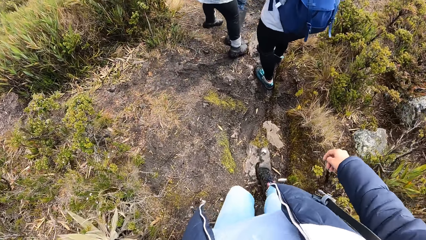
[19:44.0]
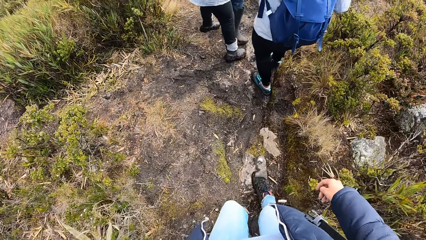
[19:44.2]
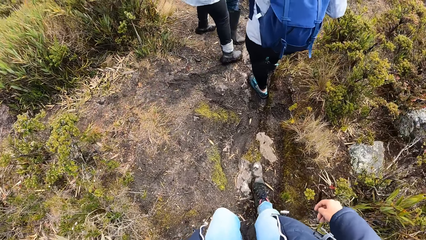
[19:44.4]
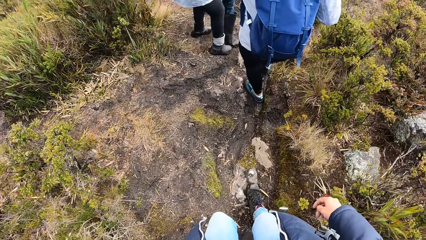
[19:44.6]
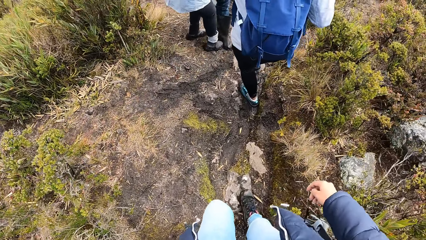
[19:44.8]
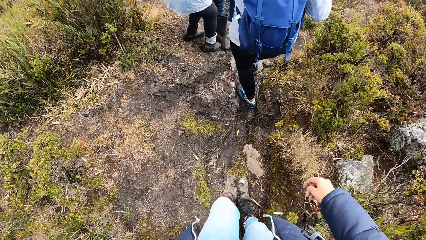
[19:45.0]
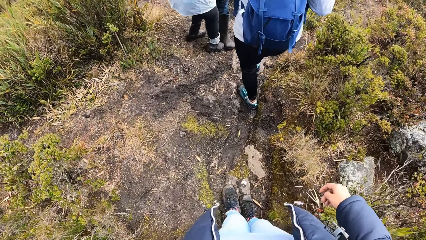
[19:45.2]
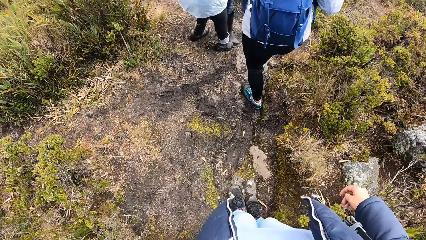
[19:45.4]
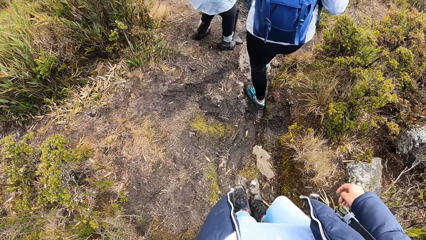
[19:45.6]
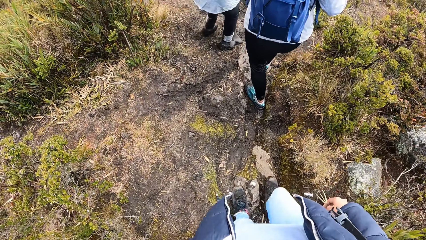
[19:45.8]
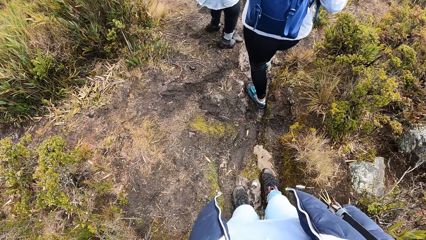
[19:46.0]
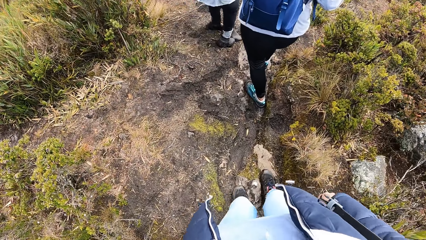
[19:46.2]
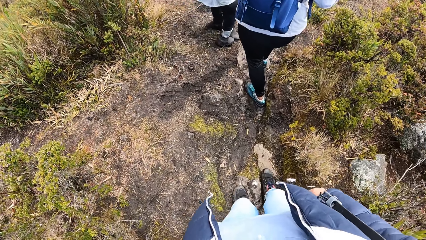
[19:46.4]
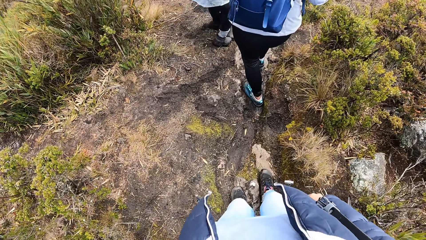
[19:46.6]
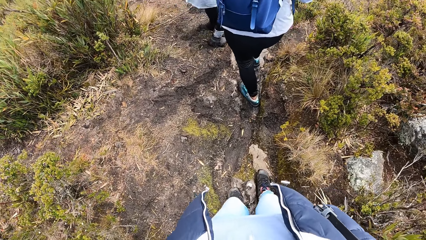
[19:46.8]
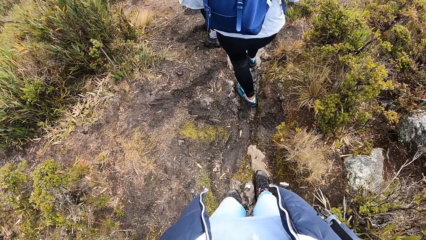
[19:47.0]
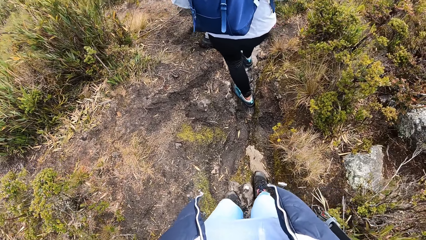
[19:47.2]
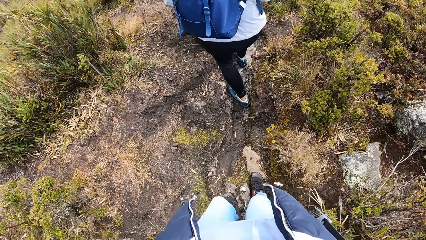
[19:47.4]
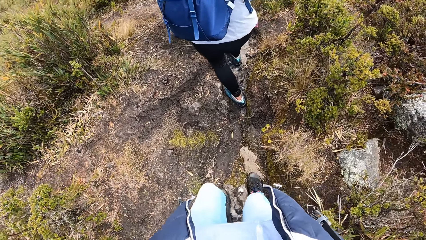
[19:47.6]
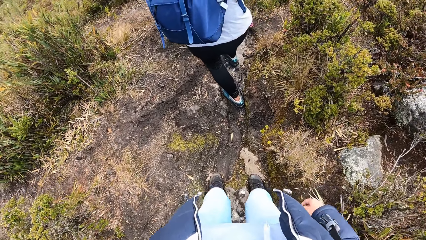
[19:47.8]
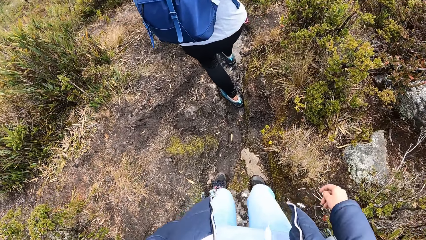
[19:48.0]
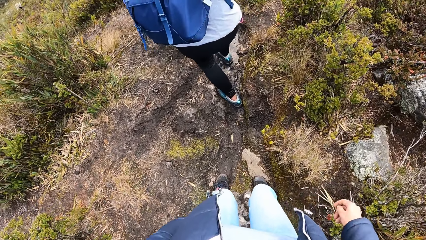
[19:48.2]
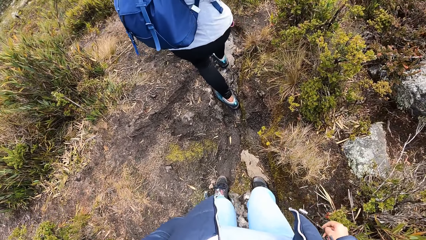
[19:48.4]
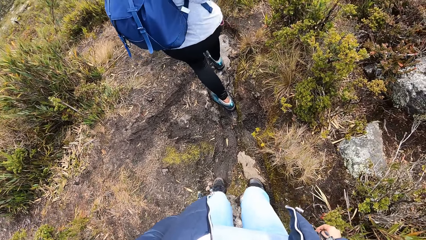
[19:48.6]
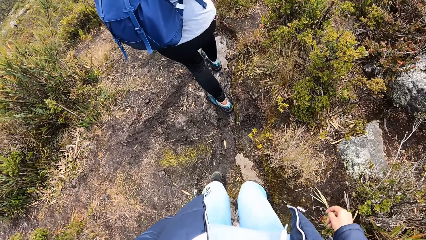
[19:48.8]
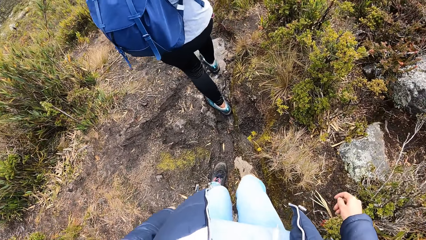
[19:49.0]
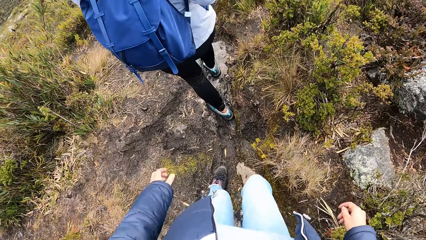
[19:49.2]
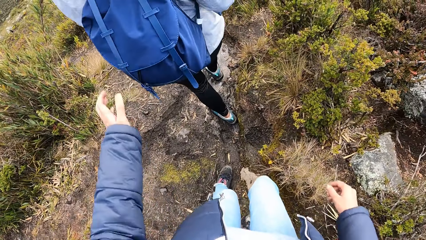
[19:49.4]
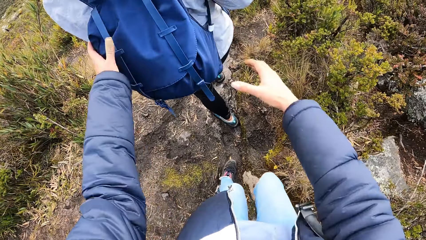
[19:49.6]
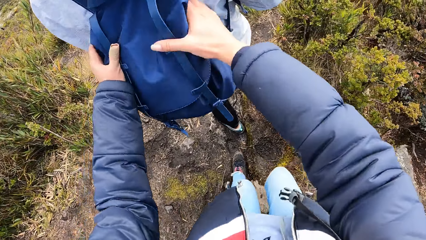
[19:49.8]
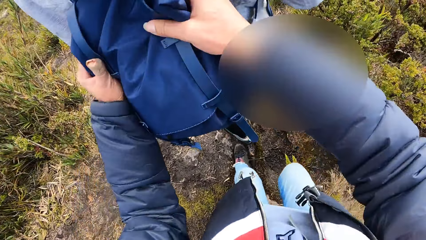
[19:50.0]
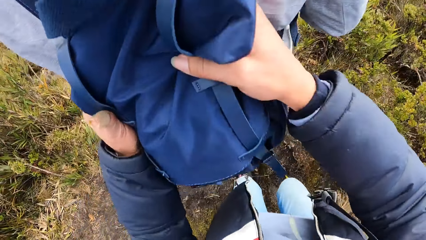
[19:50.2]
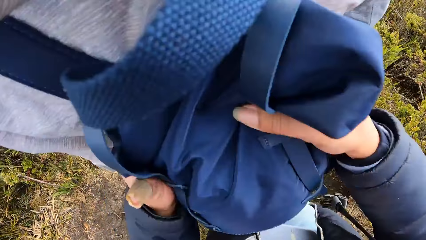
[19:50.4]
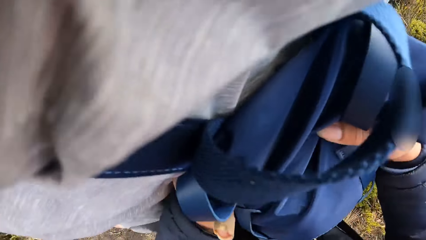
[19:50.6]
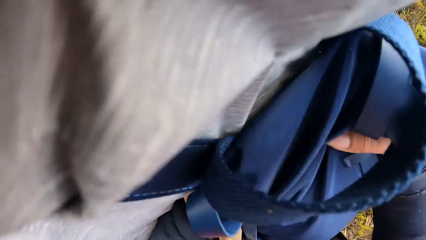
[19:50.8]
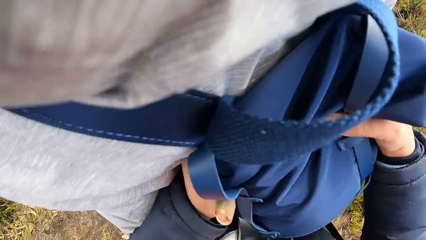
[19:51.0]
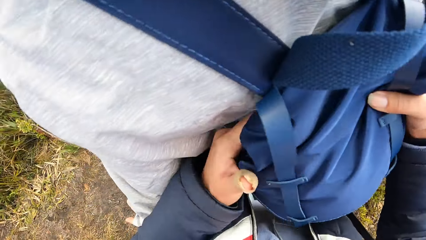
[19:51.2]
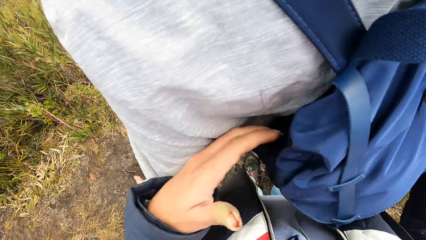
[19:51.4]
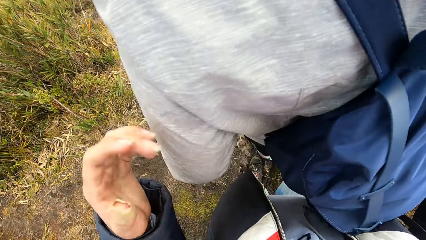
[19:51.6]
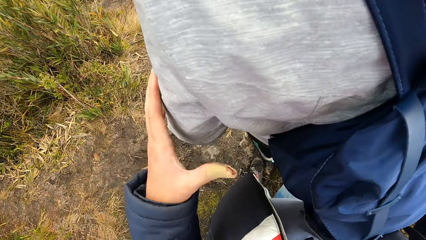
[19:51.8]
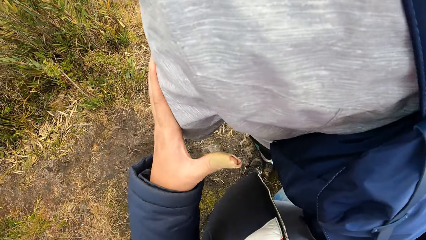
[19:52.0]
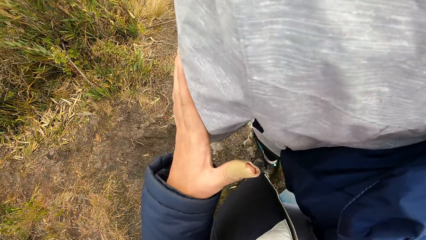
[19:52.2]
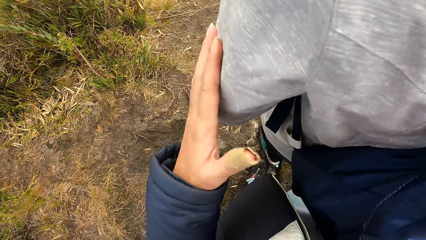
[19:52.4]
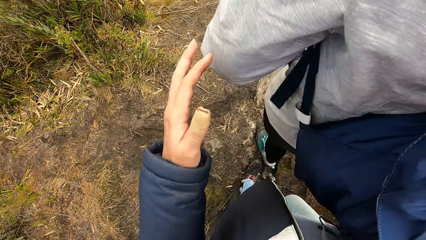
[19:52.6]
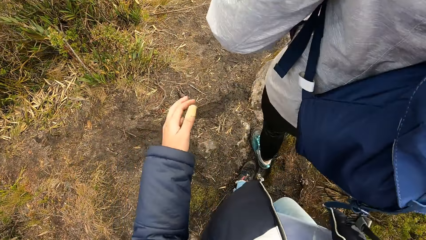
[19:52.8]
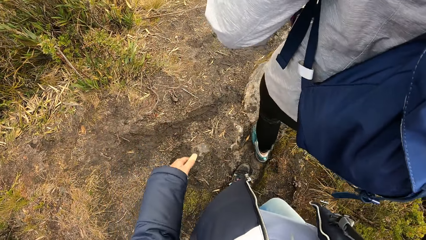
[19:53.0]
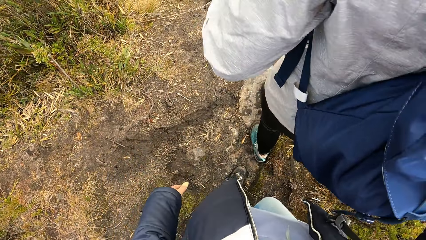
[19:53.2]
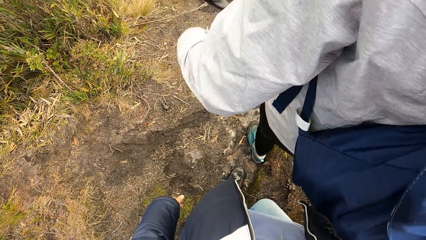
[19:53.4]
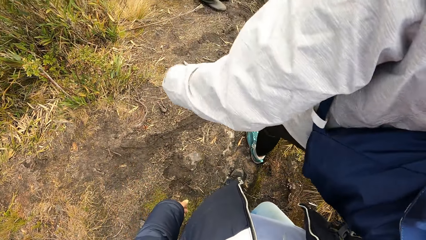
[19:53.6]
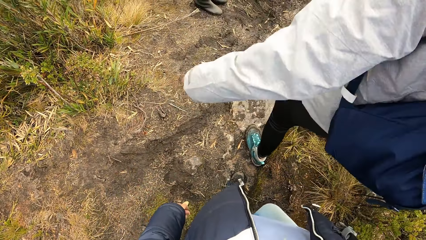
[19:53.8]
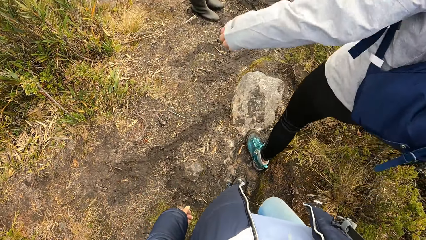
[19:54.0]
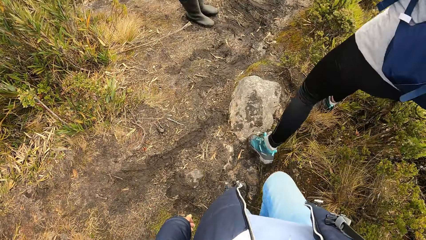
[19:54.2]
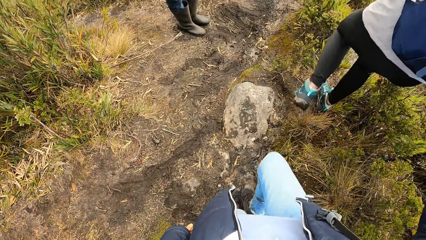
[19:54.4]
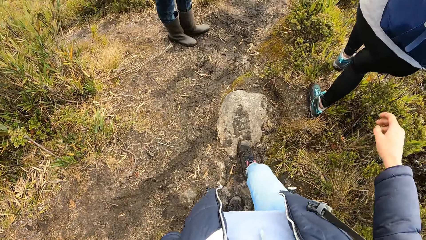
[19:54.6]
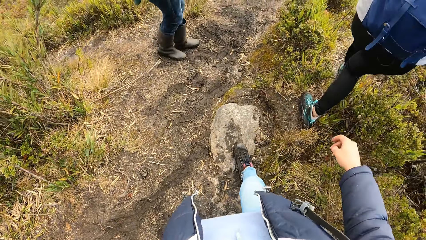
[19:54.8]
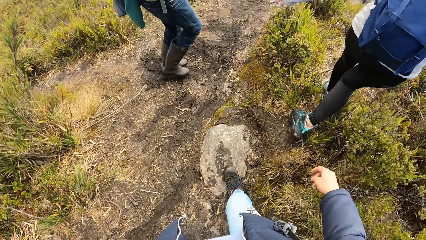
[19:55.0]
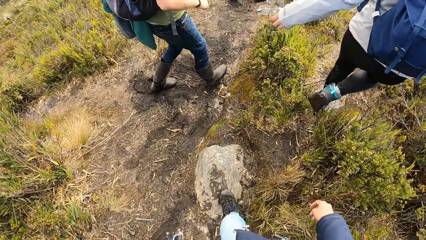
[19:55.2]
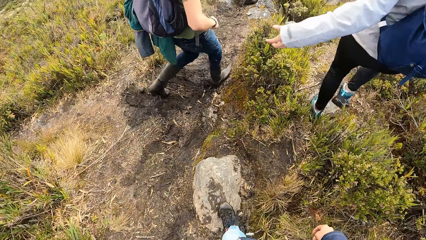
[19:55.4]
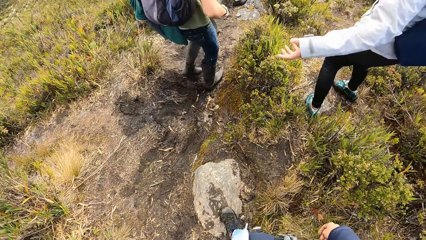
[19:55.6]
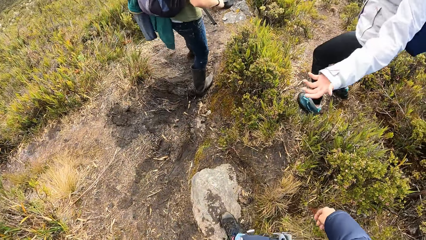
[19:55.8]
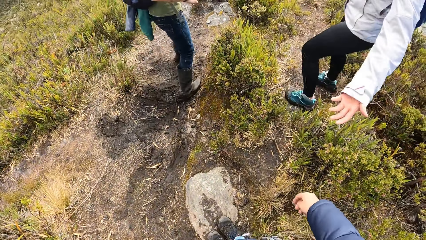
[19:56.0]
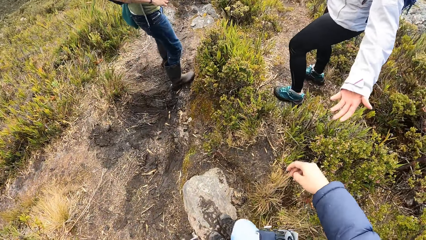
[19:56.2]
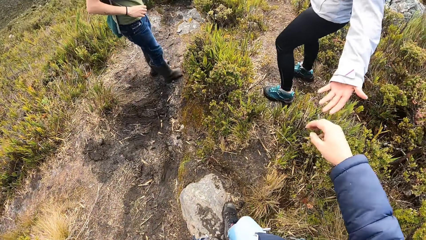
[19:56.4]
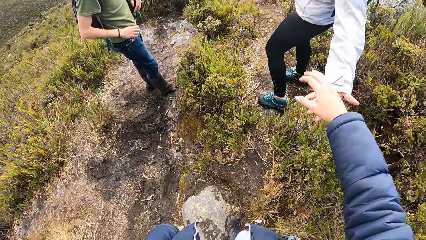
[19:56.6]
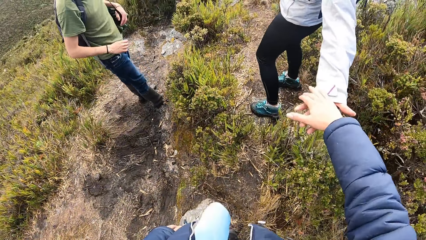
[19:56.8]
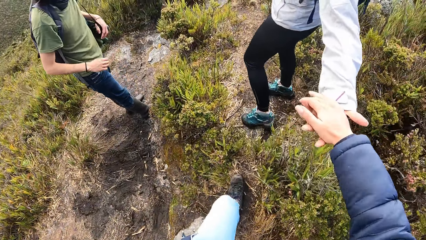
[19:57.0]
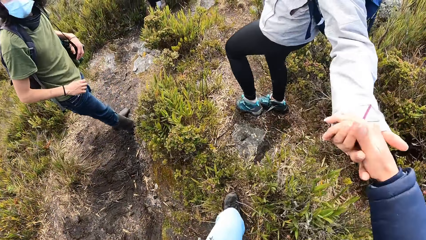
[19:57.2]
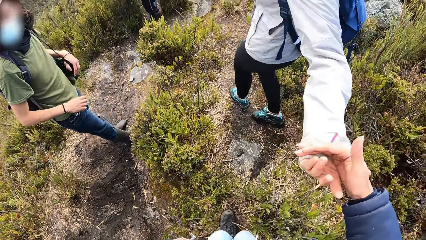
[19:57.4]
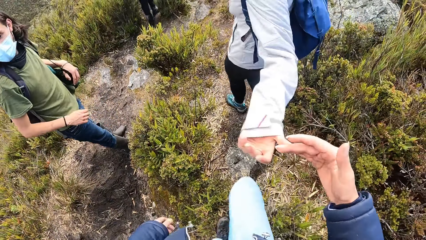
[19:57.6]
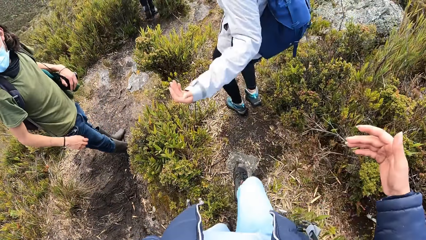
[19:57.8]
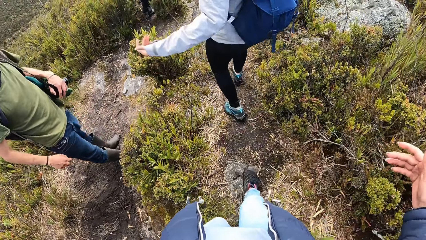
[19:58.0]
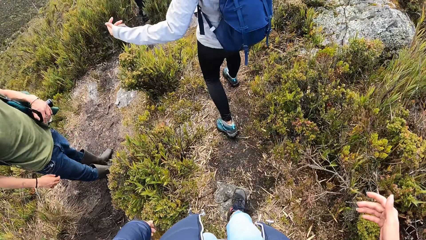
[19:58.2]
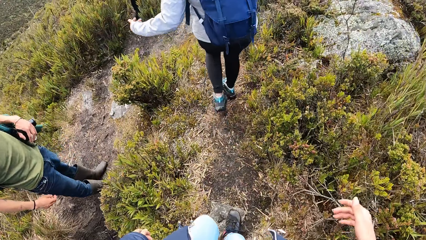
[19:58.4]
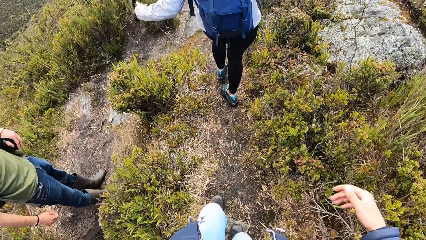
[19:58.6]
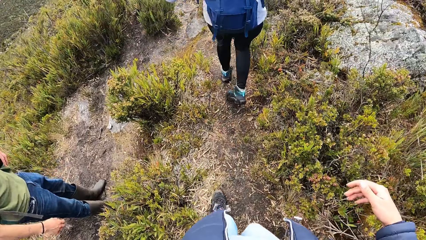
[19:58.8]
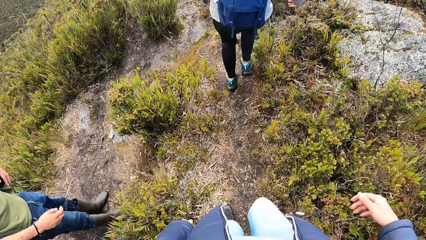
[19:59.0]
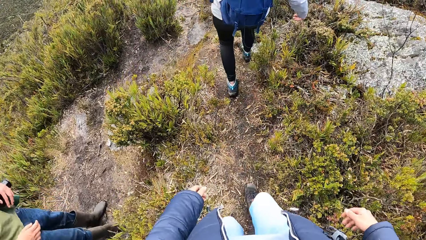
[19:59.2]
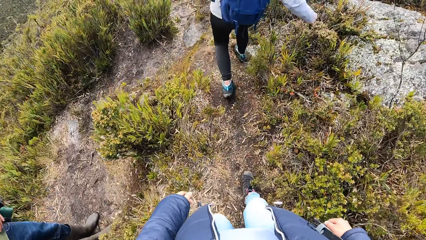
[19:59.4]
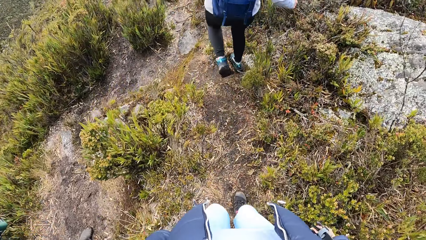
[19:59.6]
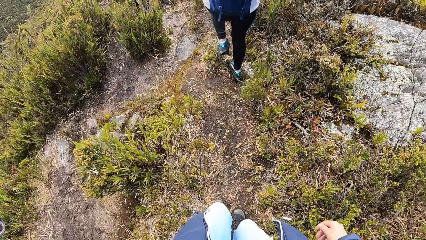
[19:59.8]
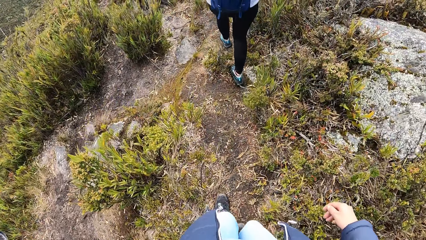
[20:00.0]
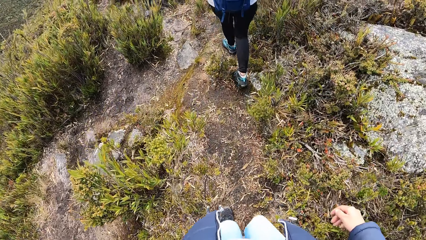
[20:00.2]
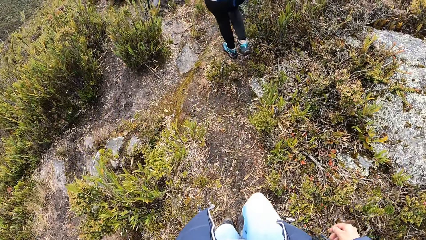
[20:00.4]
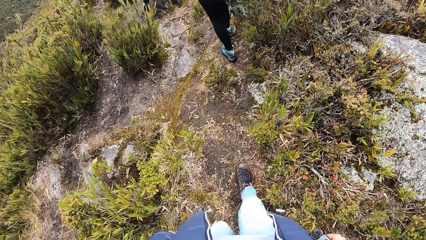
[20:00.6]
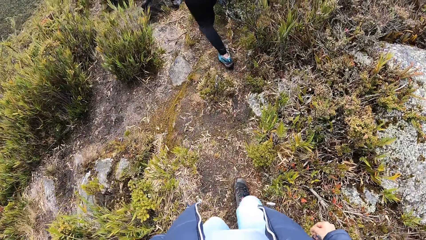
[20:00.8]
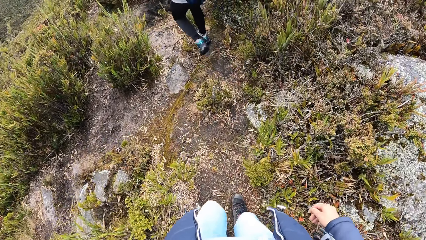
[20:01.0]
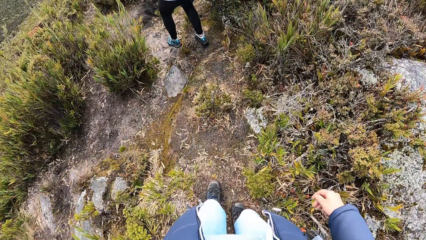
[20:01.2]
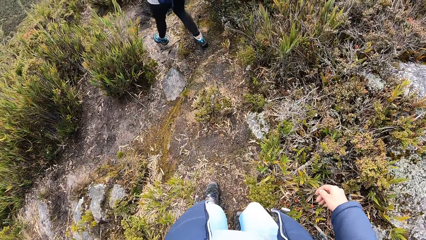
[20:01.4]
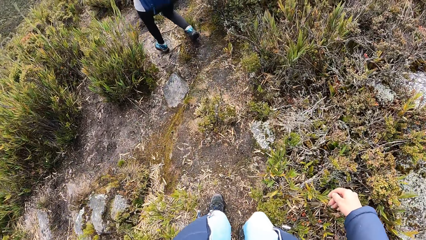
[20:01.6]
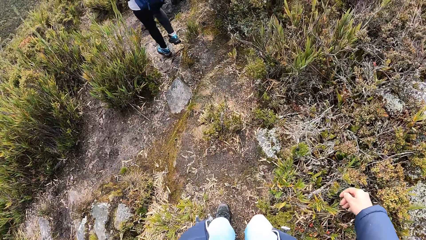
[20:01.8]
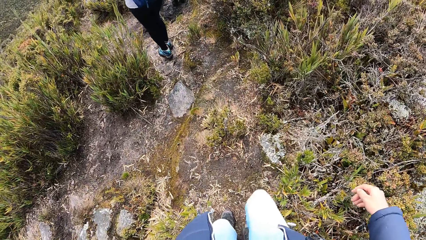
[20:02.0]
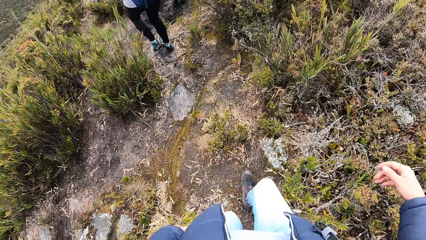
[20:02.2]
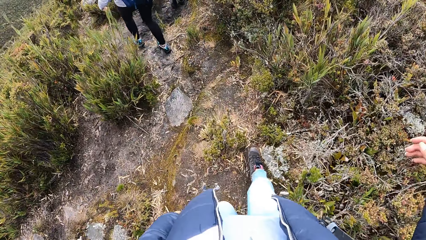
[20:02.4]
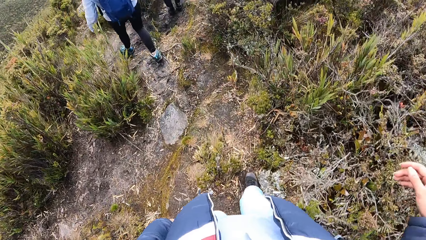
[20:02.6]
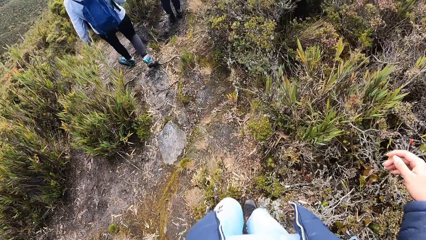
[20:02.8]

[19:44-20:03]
The camera wearer walks down the hill. He holds a man's bag. He pulls his hand off the man's bag. He holds the man's arm. He pulls his hand off the man's arm. The man walks around the field. The camera wearer walks down the hill. Another man stands on the path. The camera wearer holds the first man's hand. The first man pulls his hand off the camera wearer. The camera wearer walks down the hill. The first man walks around the field.
